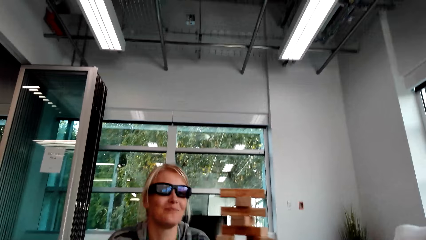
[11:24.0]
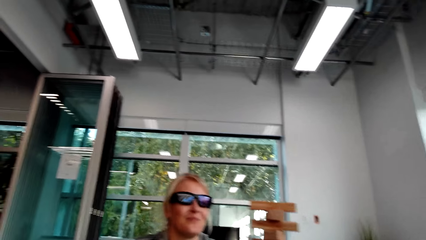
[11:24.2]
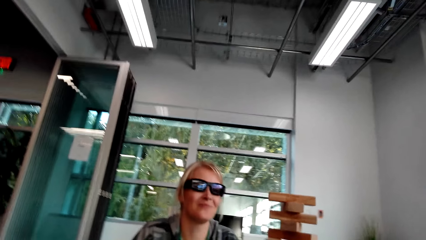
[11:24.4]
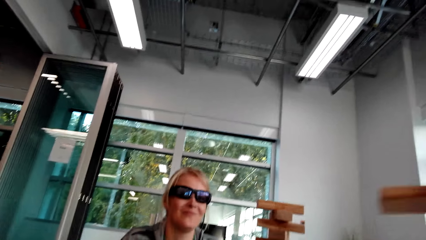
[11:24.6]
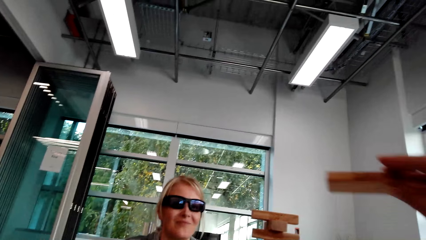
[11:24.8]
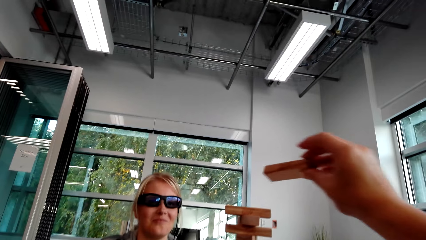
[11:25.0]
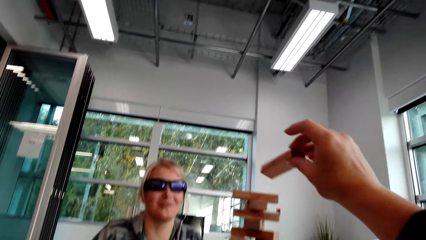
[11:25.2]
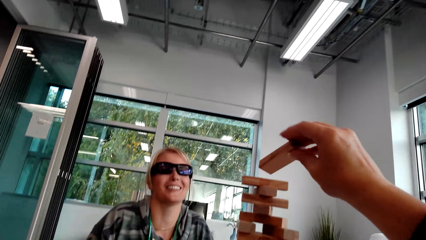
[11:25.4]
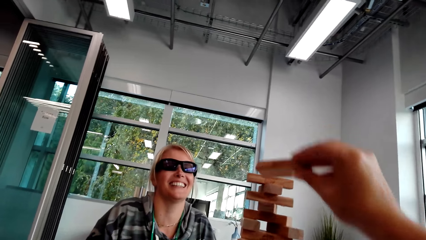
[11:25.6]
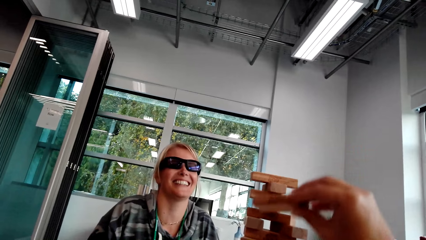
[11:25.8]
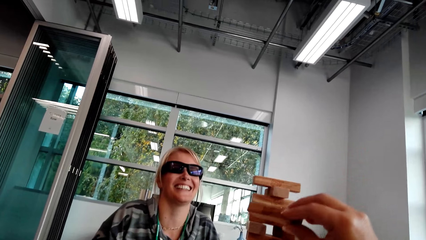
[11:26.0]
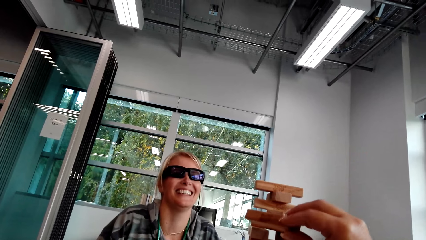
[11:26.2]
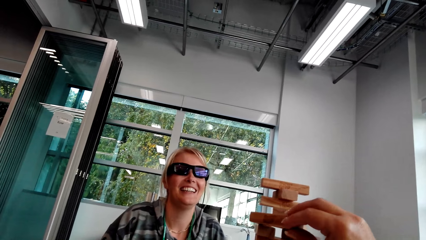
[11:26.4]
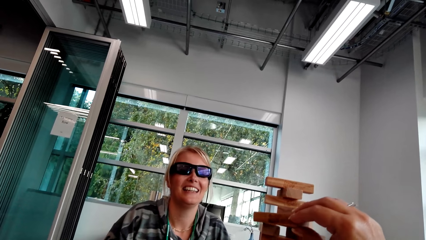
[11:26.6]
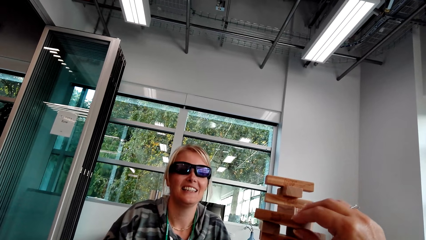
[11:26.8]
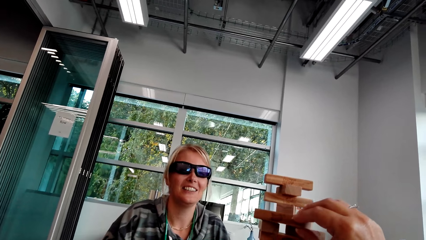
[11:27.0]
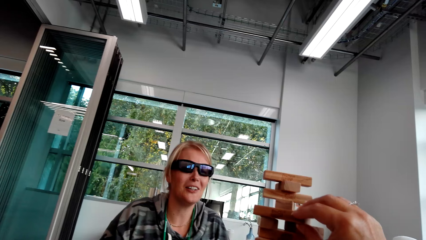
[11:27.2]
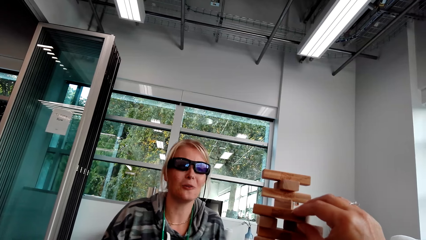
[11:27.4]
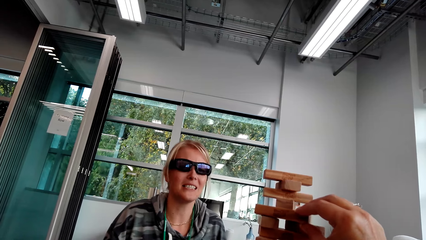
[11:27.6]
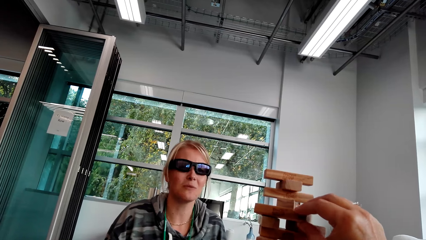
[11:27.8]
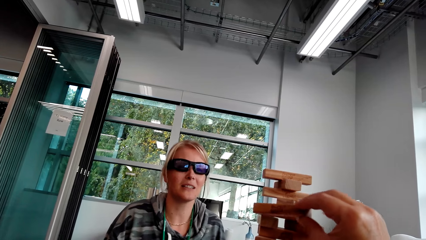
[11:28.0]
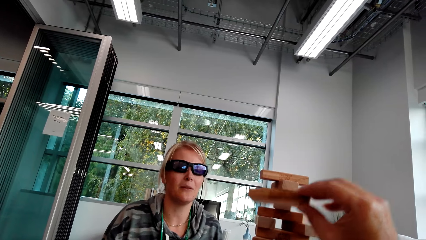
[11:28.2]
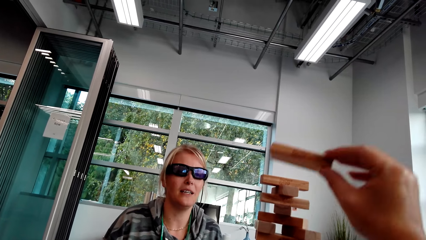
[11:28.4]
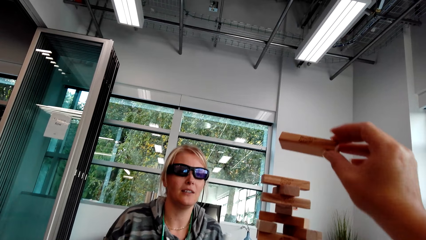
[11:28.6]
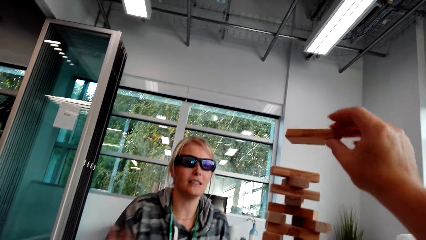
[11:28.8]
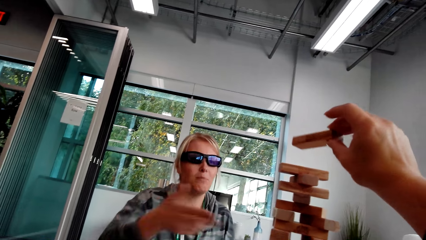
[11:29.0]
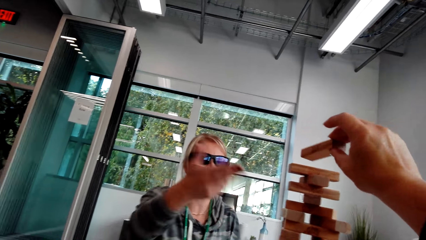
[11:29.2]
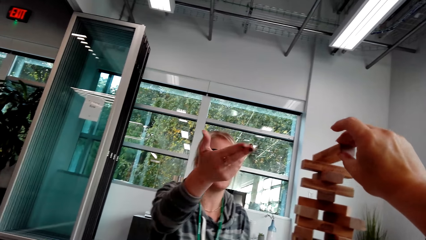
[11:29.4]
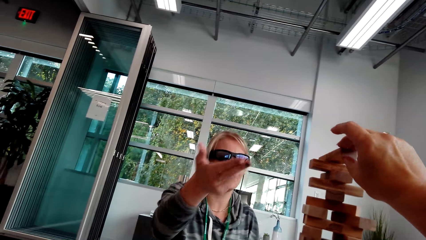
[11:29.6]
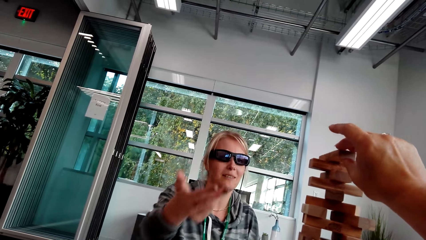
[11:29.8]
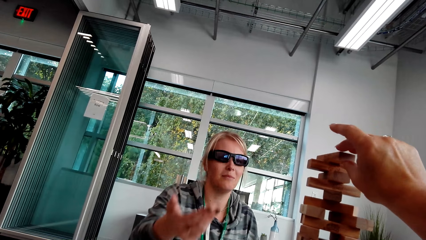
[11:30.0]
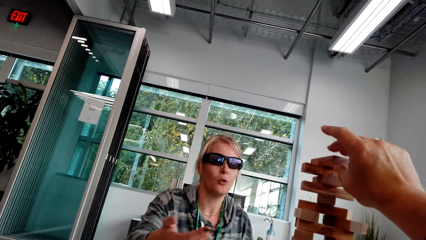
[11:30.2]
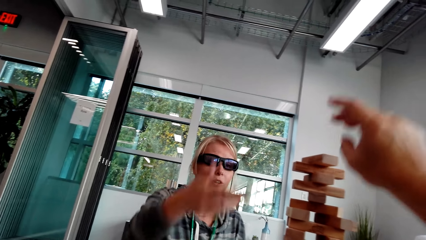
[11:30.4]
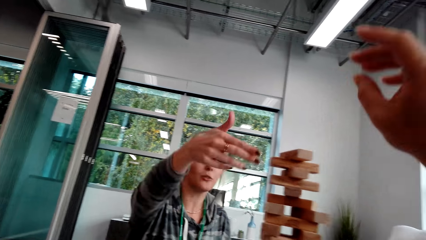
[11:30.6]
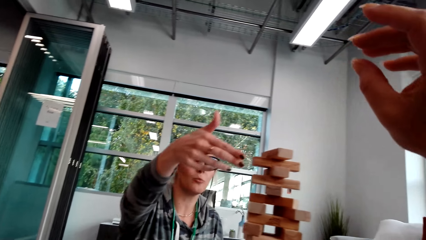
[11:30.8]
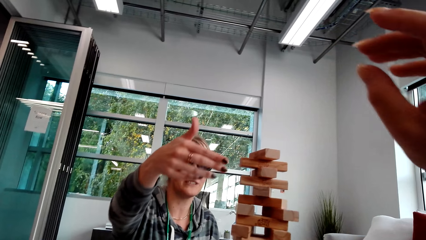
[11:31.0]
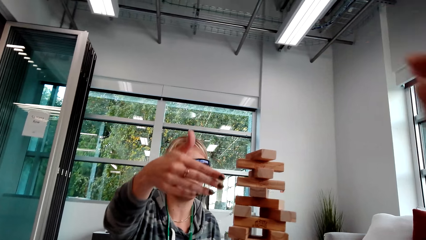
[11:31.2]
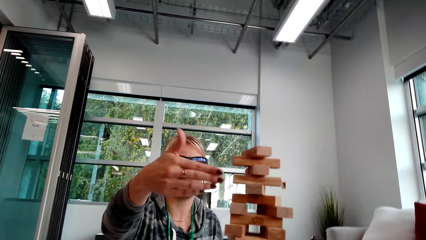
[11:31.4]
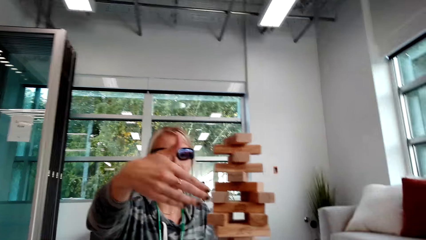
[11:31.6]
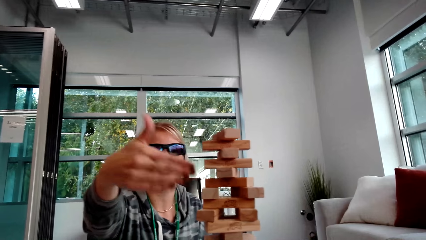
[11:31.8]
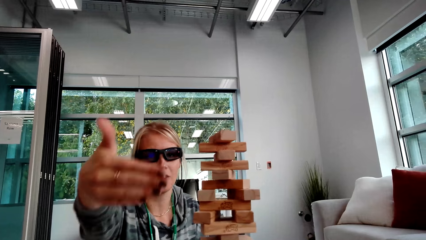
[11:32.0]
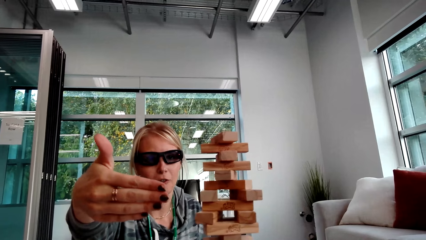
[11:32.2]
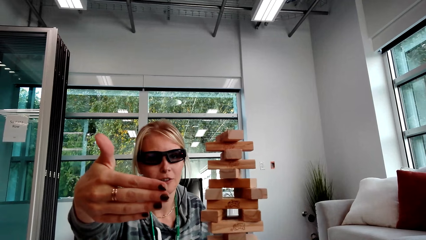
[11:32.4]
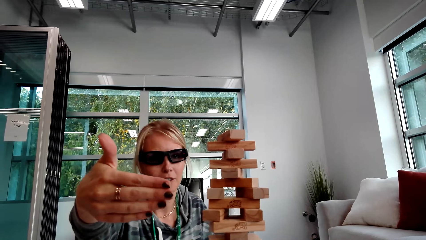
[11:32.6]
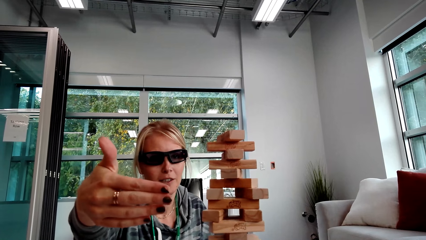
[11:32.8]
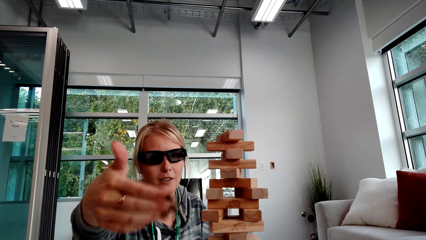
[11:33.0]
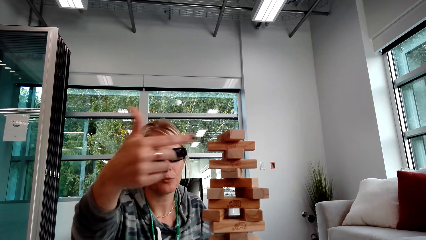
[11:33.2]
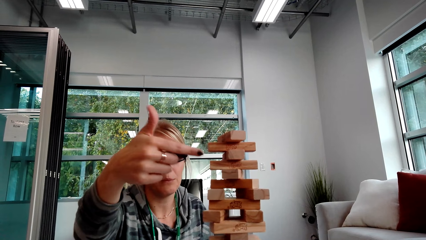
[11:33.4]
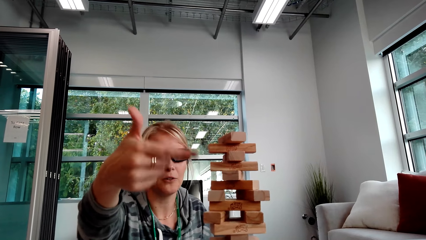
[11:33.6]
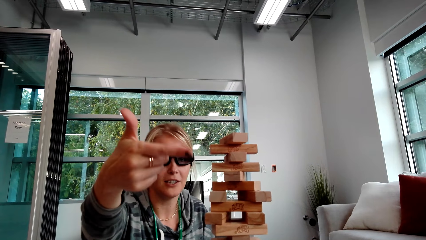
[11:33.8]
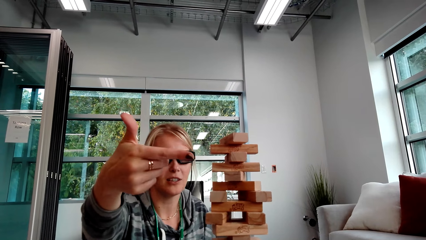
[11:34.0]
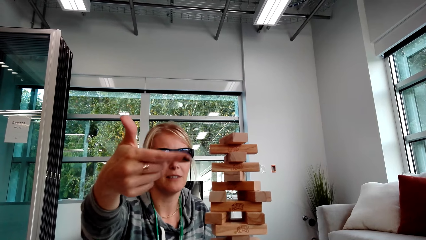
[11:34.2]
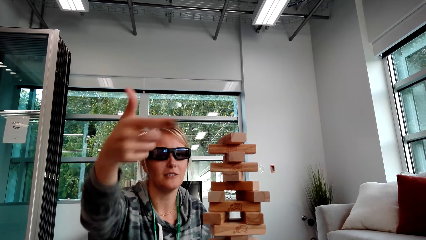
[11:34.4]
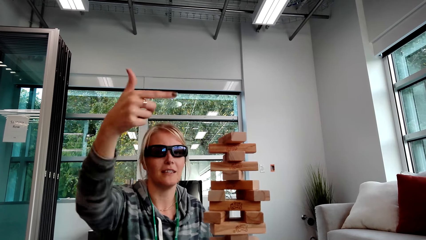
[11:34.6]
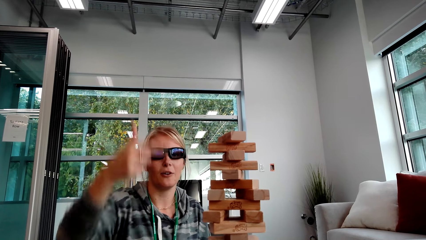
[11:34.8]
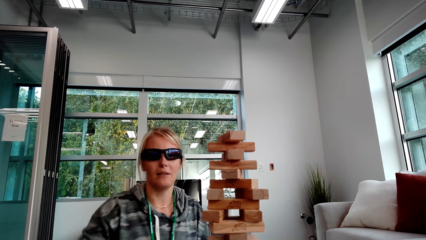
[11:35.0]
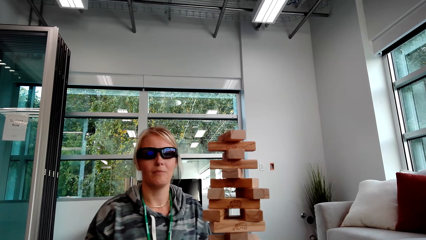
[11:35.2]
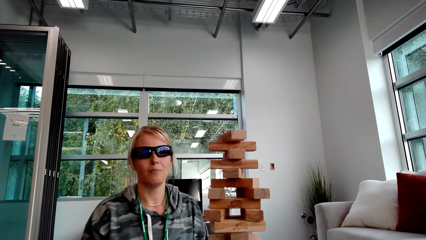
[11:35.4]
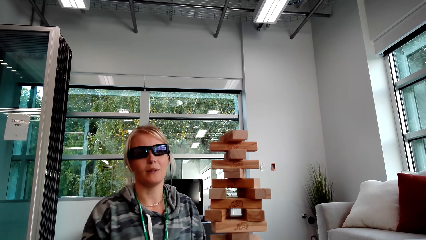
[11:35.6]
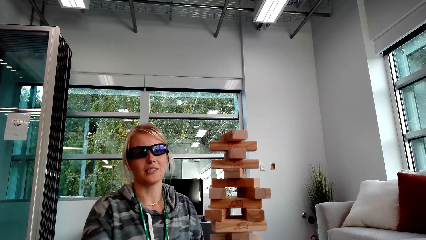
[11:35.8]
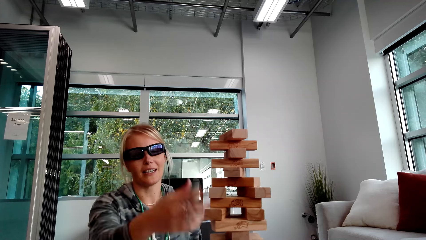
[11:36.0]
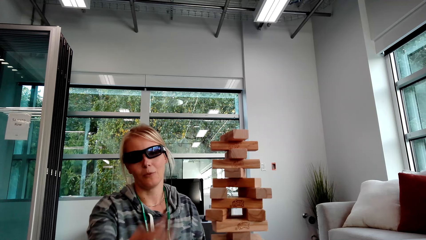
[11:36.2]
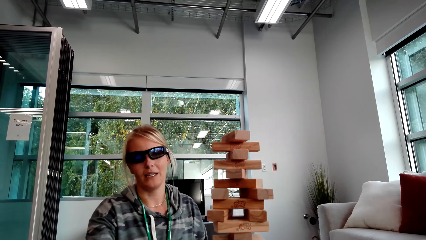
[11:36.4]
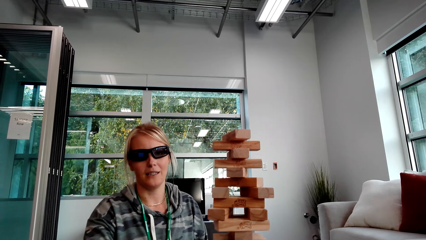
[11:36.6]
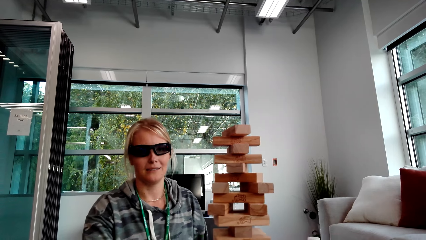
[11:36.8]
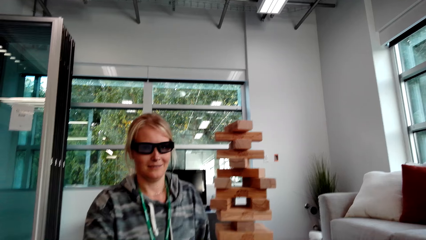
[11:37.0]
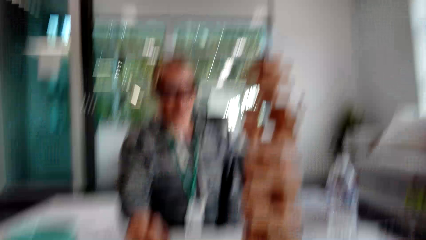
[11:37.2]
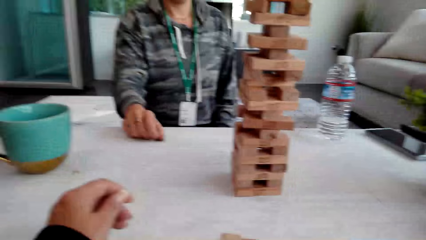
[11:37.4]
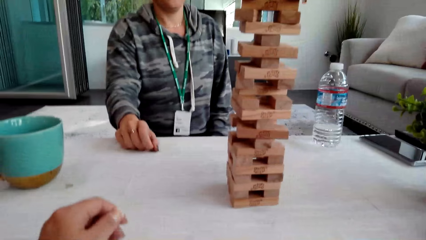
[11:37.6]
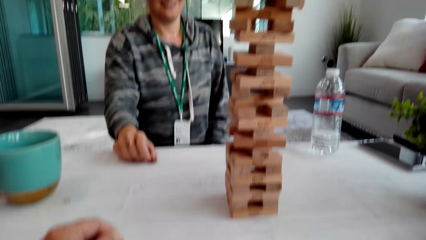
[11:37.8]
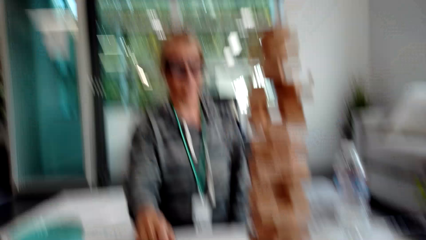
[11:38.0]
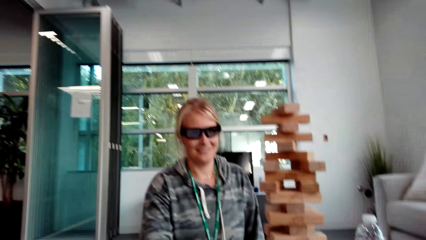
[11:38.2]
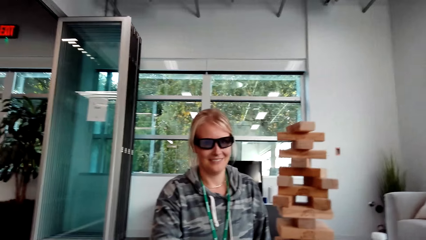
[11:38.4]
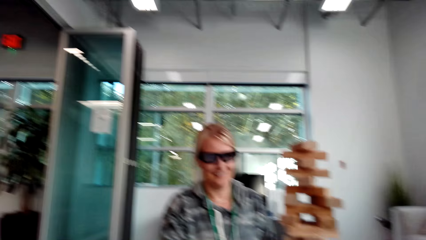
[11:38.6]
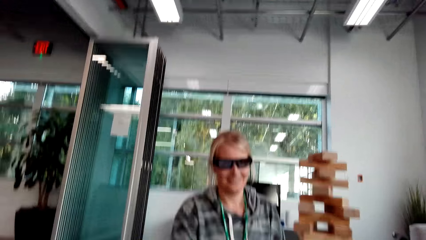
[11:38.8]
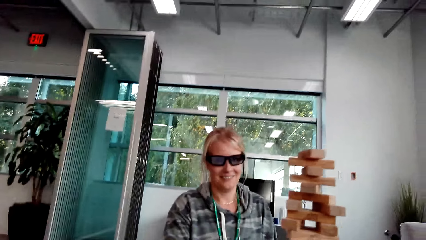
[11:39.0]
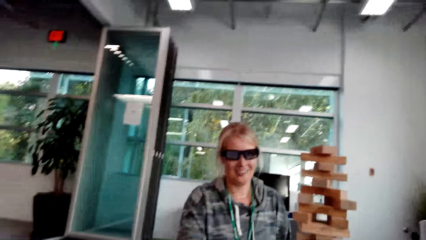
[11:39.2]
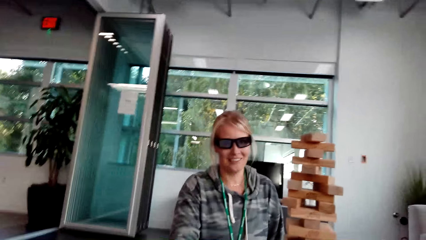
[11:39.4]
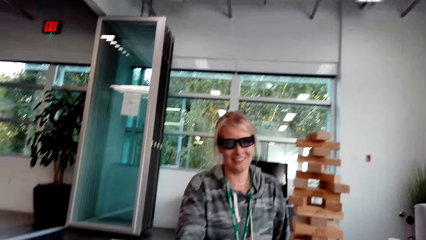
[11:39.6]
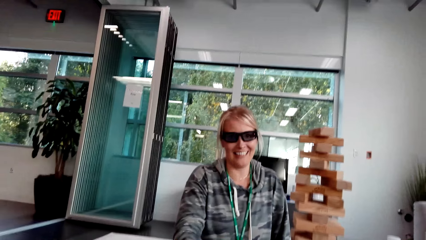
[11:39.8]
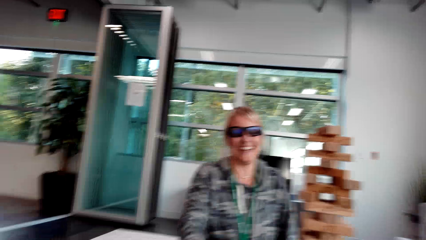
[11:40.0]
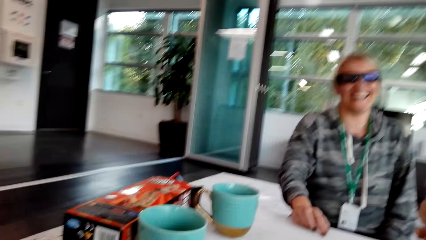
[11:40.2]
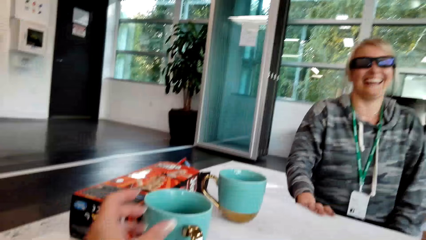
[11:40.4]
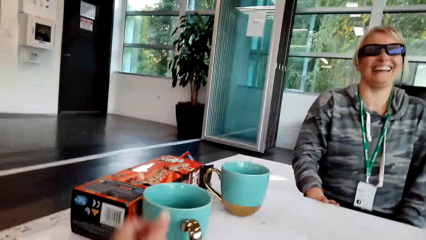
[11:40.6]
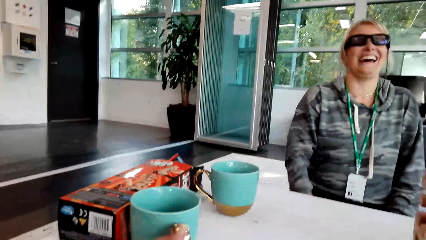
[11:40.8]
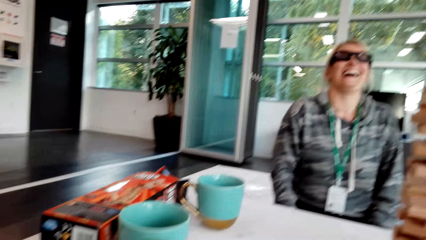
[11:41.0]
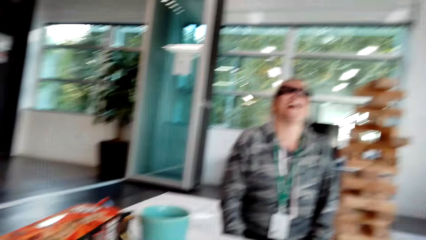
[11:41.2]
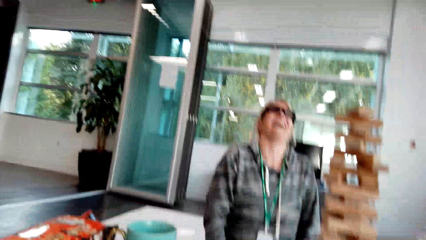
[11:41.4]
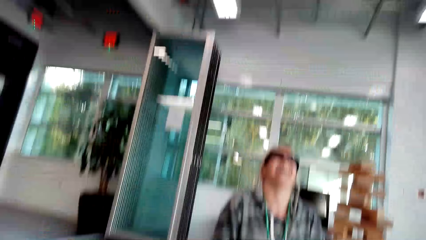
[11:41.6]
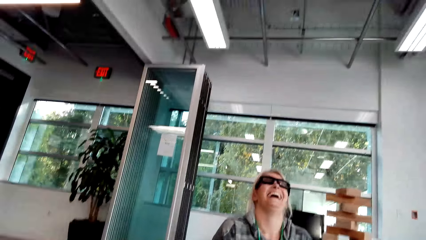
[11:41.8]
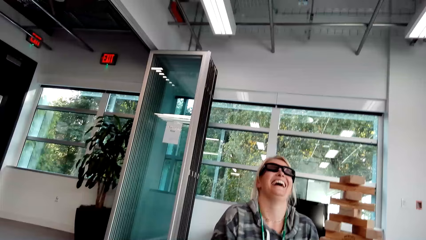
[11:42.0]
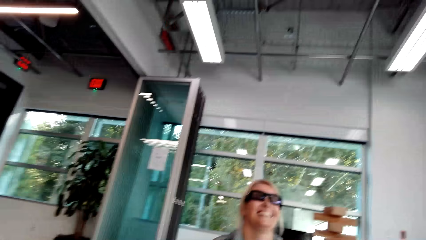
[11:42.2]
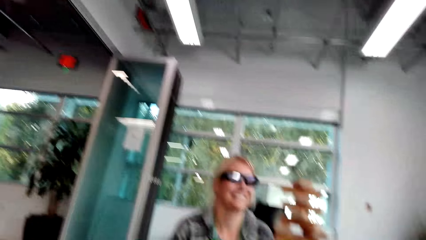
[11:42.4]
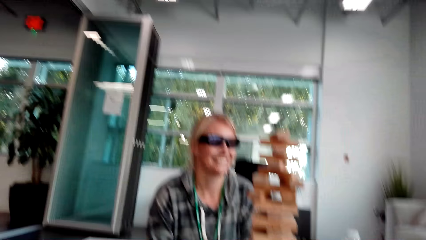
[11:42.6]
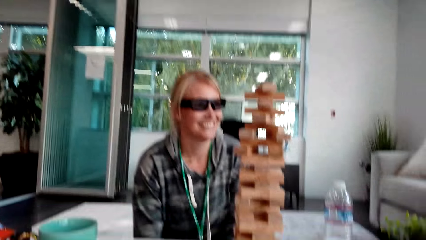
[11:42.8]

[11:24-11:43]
The camera wearer looks around. They place a block on other blocks. They drop the wood. A woman moves the hand and interacts with the camera wearer. The camera wearer talks. They interact with the woman. The woman laughs. The camera wearer touches the cup.
